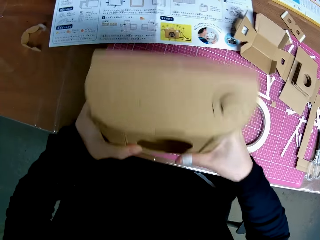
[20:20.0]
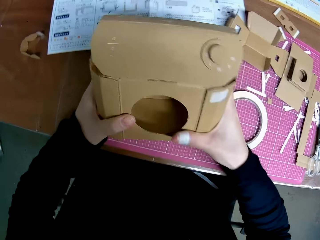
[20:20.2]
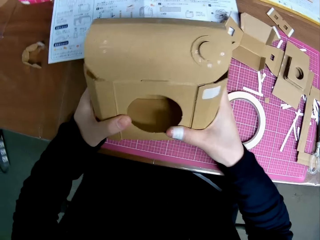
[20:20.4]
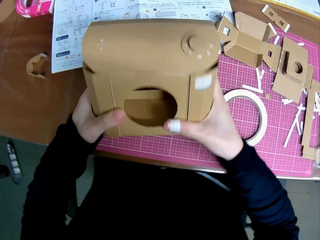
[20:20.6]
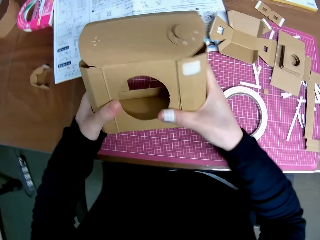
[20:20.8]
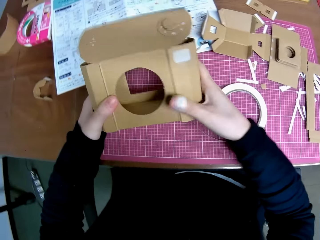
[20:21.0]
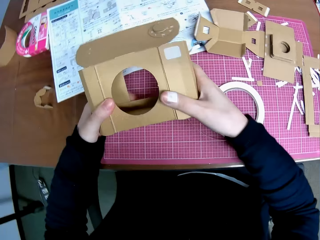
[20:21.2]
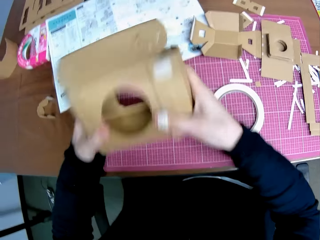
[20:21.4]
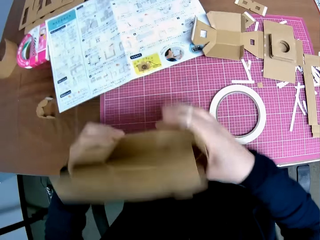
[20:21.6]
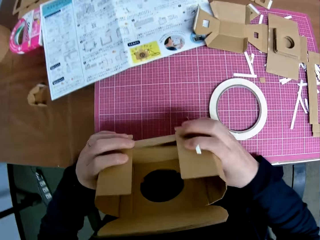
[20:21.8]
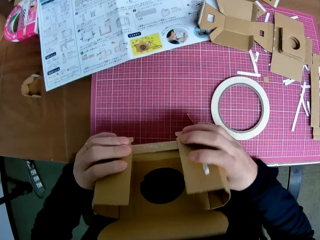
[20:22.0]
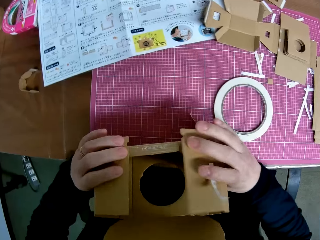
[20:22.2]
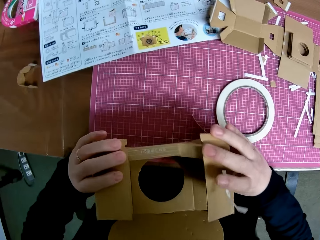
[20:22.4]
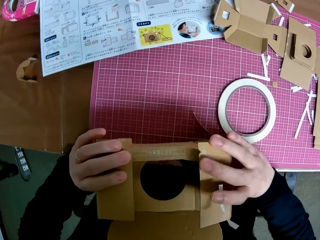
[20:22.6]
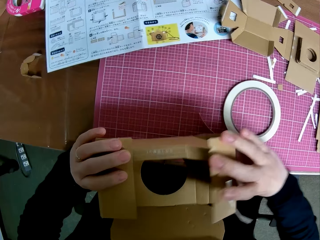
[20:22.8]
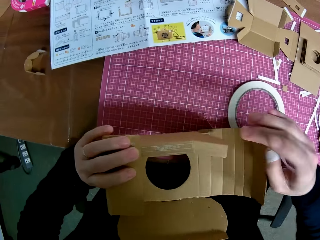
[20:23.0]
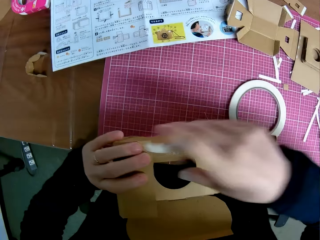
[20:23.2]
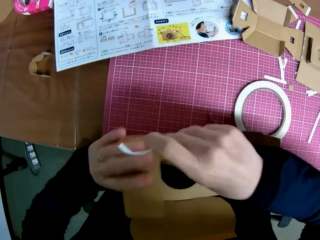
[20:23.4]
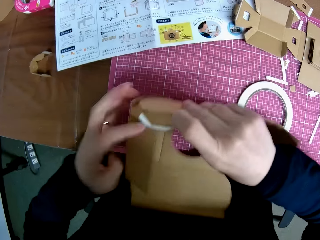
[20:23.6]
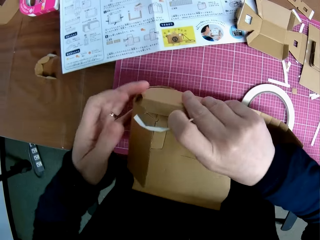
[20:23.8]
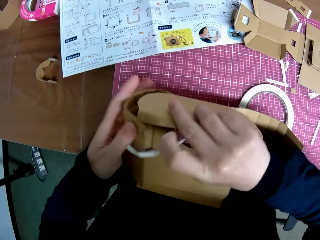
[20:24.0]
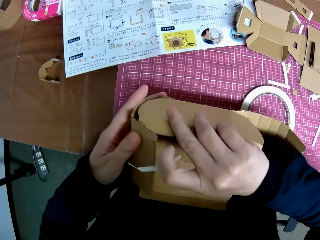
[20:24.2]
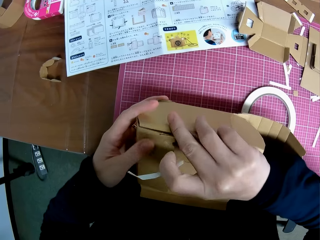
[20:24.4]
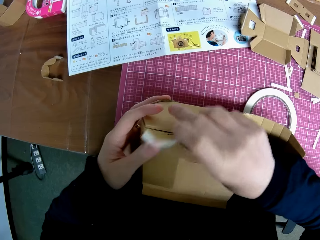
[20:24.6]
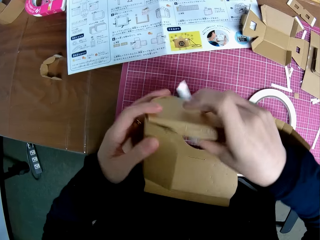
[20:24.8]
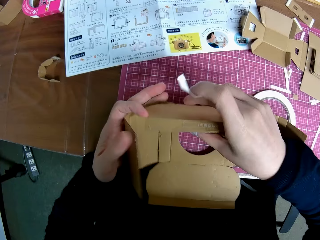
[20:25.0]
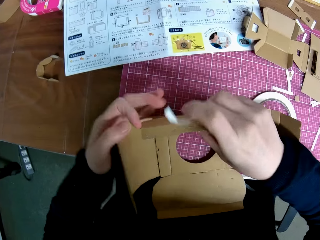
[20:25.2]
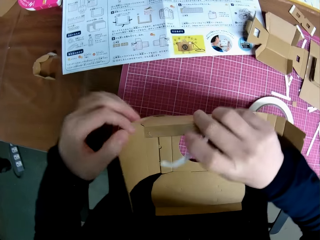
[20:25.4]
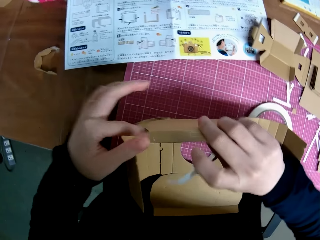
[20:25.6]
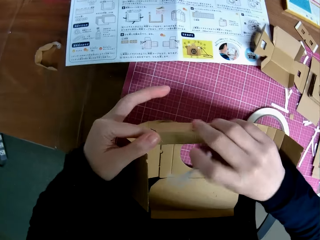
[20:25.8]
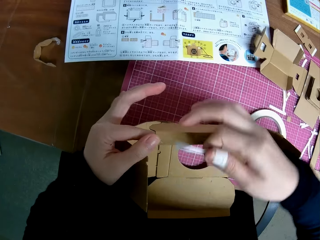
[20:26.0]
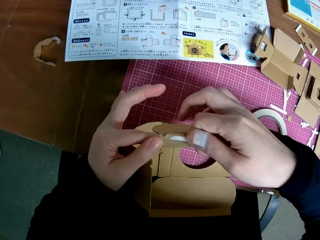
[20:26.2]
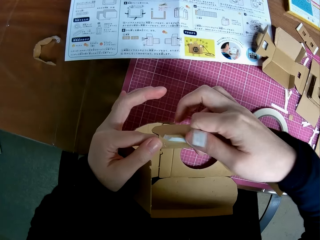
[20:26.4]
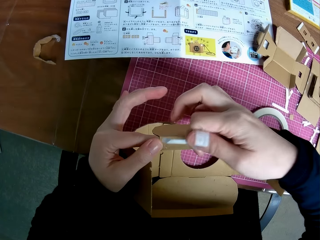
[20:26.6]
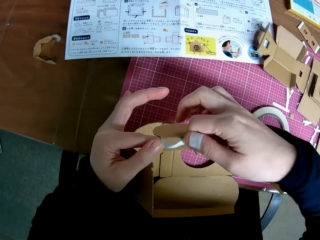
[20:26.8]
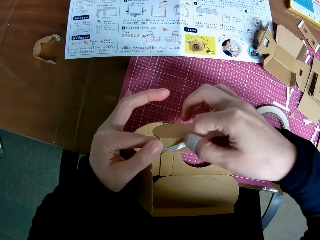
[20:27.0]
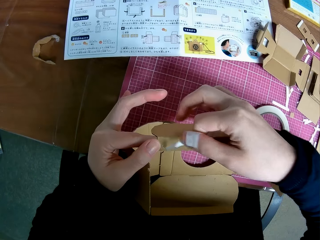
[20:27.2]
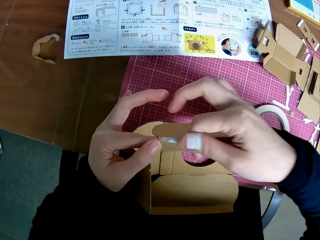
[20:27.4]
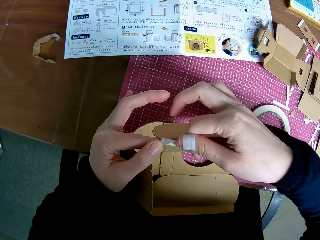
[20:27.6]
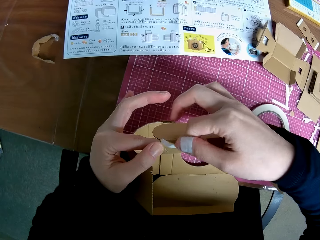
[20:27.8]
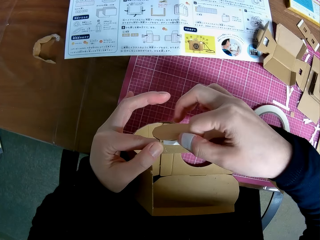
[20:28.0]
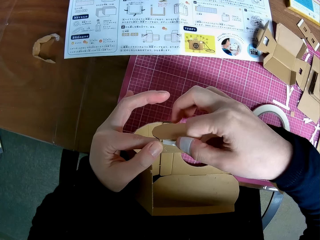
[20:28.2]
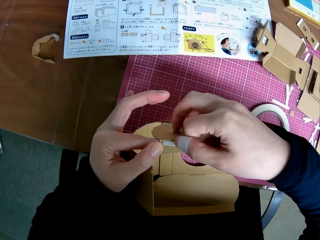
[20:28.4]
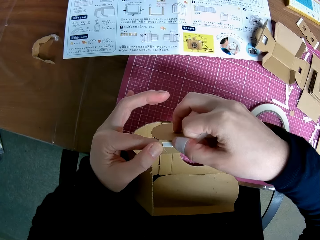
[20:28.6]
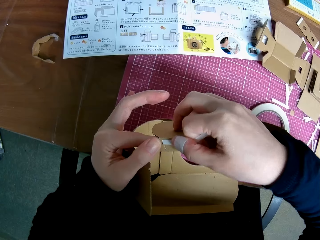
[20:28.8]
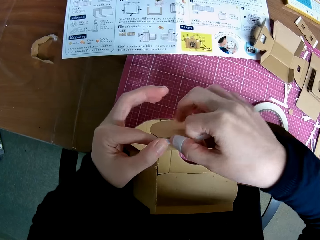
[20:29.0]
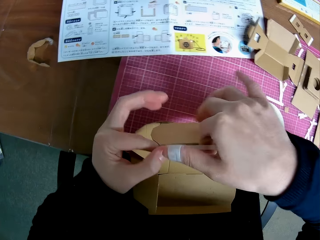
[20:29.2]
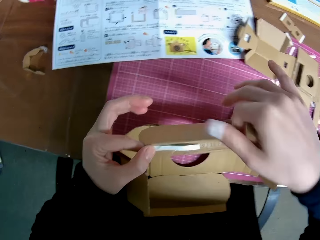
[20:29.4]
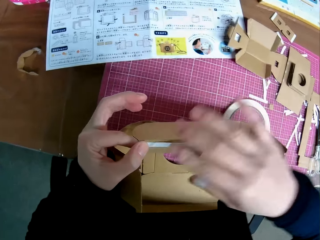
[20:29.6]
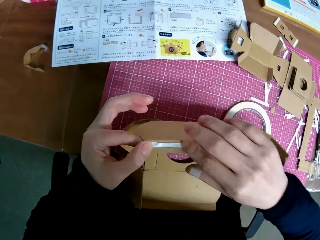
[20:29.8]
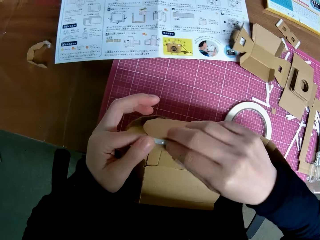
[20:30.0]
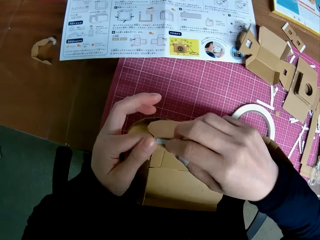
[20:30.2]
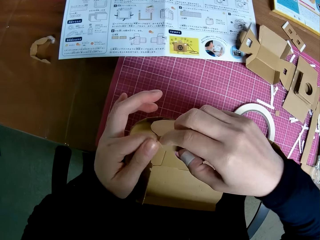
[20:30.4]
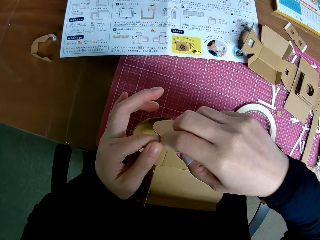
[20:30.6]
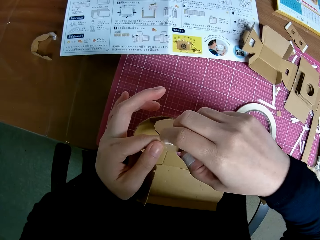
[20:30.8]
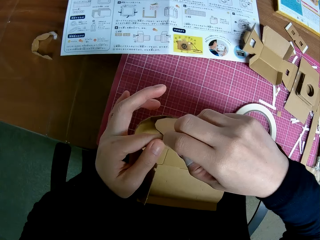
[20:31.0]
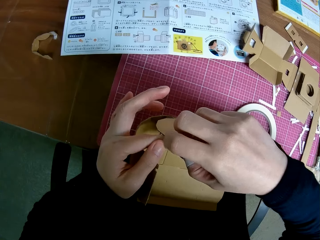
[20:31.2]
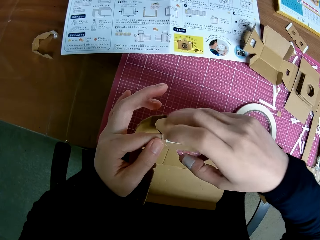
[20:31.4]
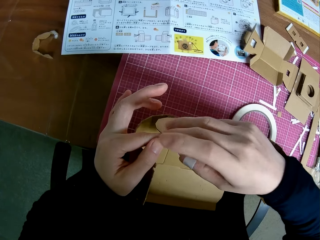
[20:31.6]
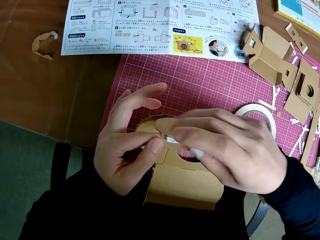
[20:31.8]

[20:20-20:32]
The camera wearer stares at the woodcraft. They fix the woodcraft. They put the masking tape on the woodcraft.

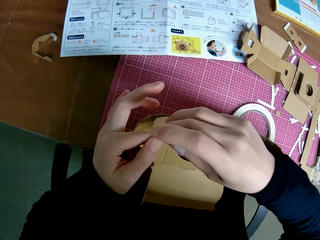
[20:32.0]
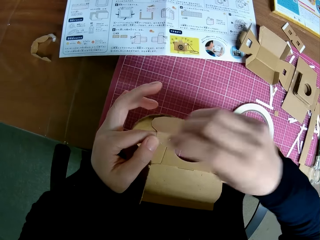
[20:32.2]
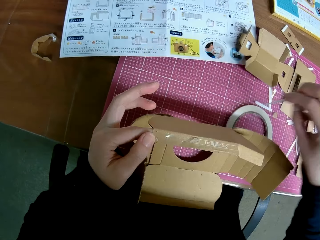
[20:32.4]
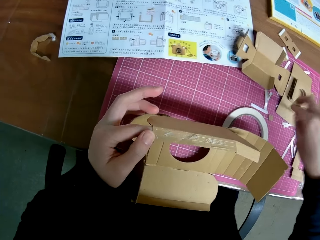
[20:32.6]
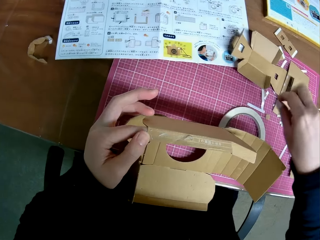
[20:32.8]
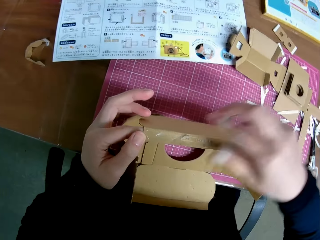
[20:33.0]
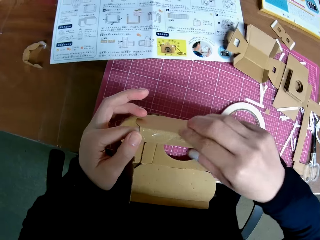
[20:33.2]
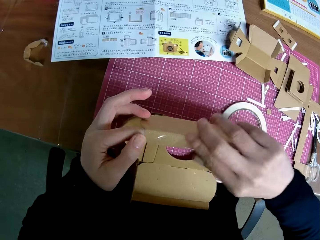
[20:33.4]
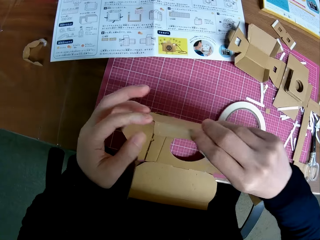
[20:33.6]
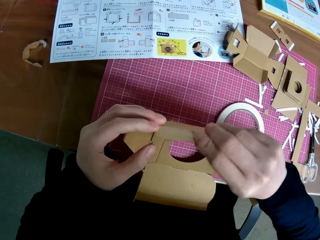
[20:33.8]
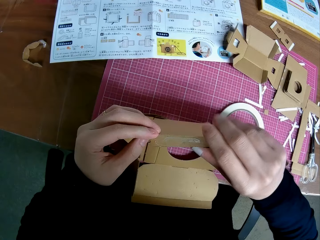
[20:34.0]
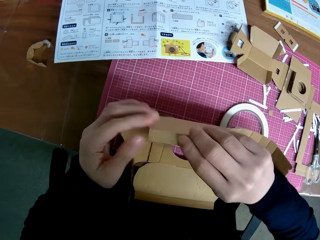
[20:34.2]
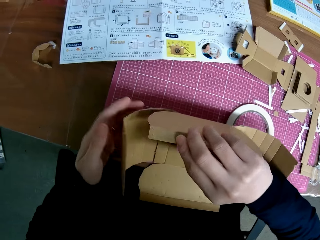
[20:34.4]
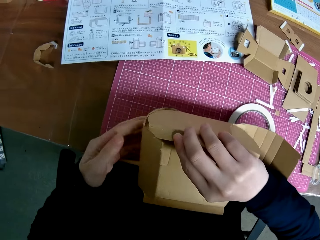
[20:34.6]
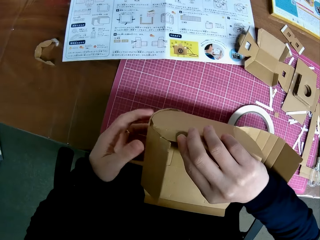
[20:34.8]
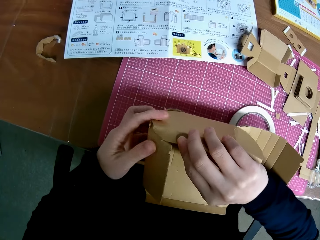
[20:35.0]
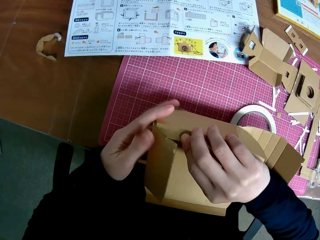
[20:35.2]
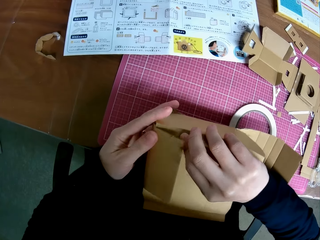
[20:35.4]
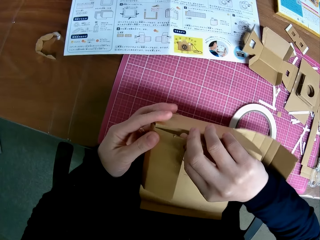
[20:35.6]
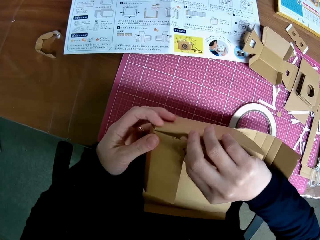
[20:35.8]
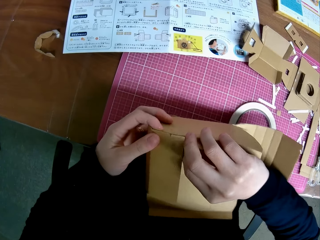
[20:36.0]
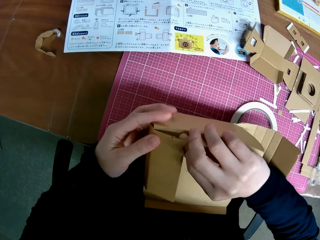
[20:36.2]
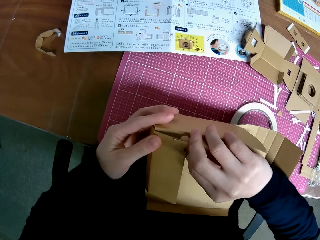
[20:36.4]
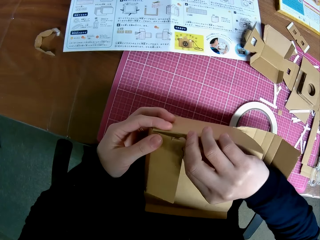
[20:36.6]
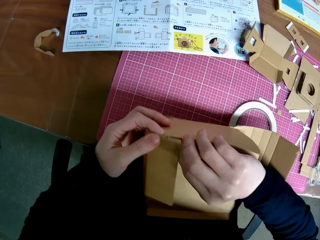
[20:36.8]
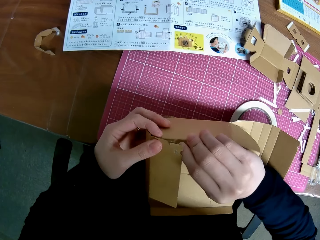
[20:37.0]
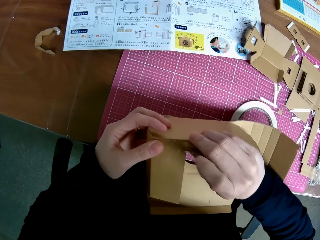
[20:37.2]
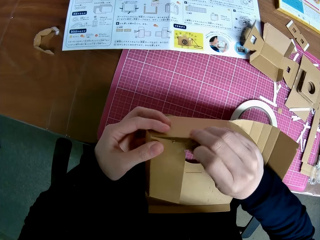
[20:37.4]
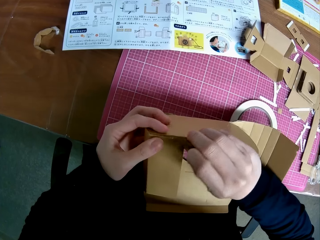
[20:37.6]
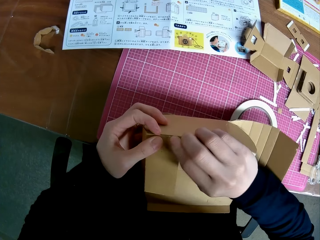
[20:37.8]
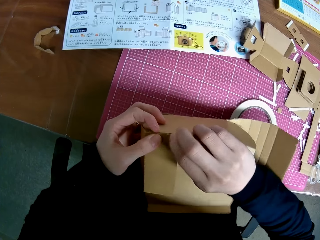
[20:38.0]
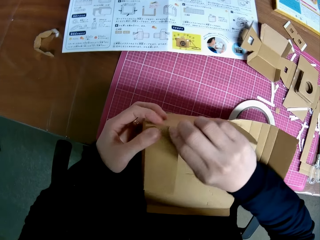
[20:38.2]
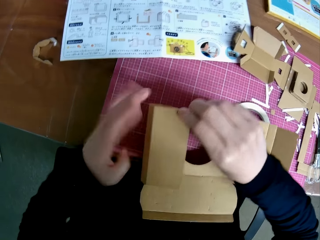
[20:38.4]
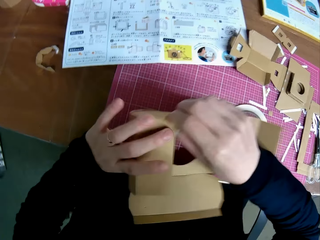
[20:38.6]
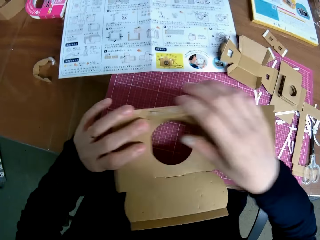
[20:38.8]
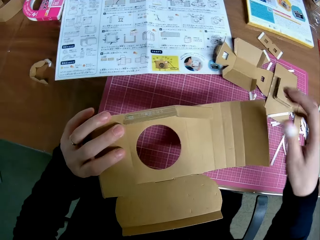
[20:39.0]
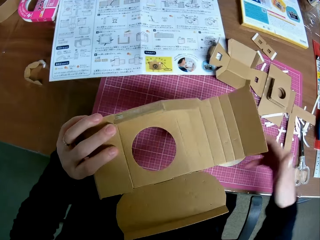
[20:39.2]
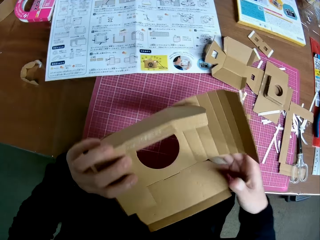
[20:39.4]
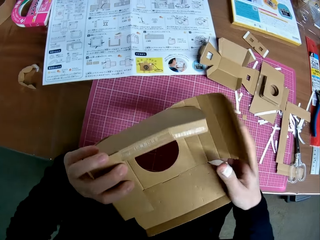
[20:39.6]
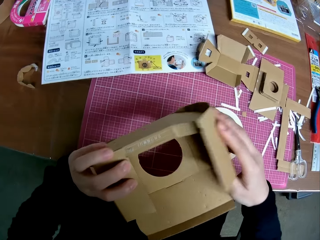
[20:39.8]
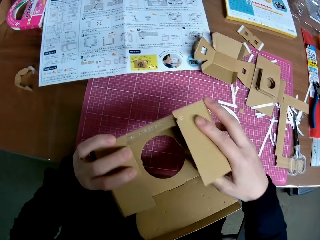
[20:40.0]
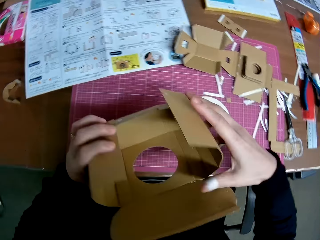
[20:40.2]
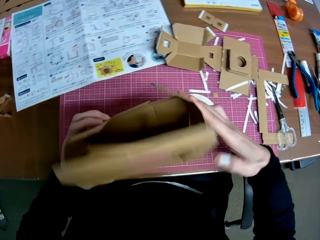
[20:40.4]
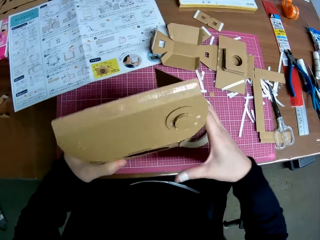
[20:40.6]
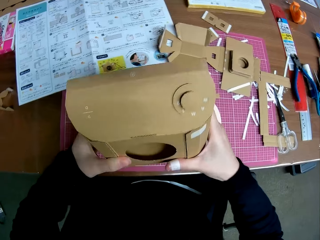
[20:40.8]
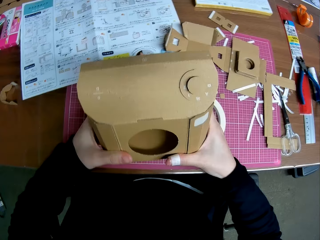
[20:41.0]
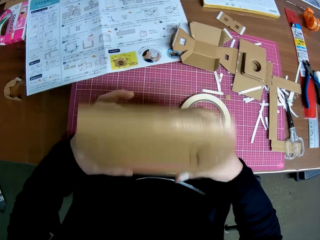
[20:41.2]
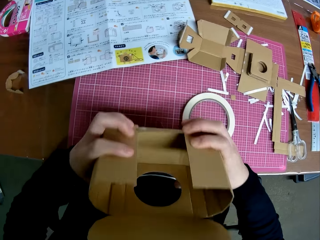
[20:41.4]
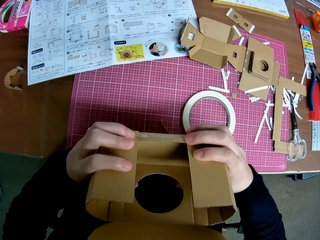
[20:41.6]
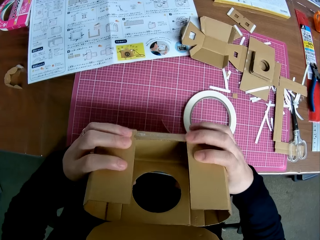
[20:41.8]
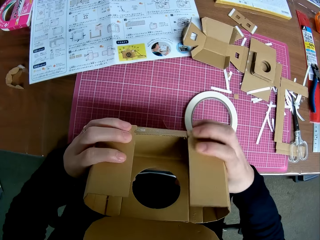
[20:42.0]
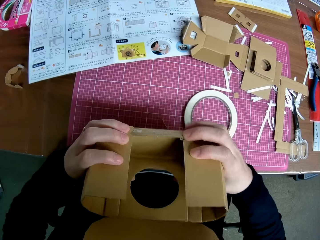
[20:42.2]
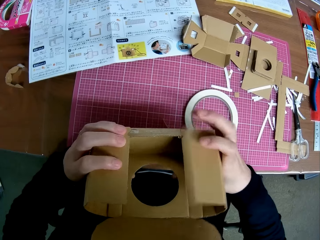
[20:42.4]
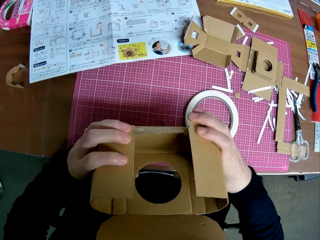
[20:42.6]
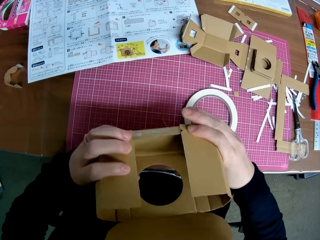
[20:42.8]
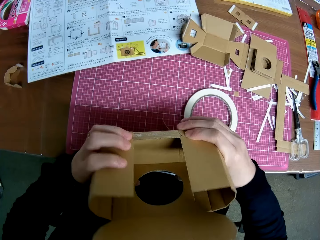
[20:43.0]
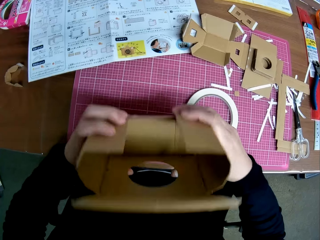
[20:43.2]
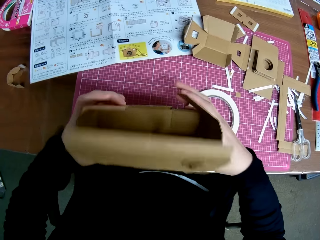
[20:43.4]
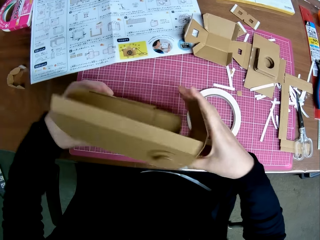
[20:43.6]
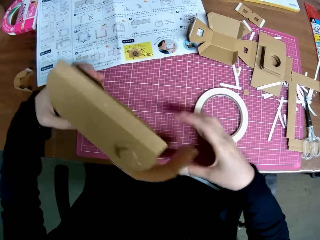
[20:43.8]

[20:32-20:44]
The camera wearer removes the masking tape from the woodcraft. They fix the woodcraft together.
